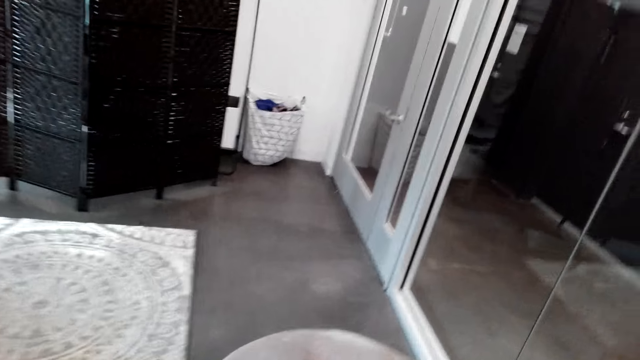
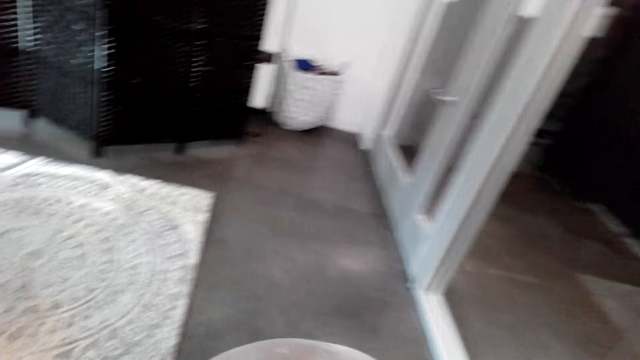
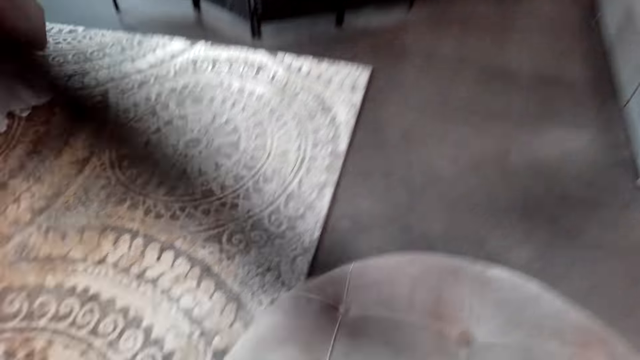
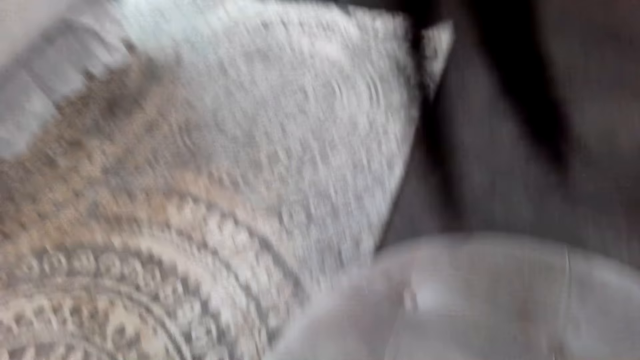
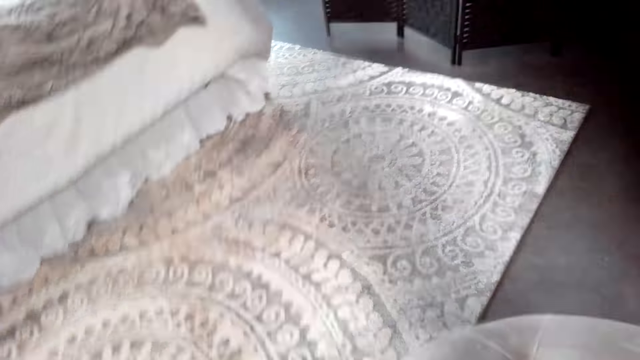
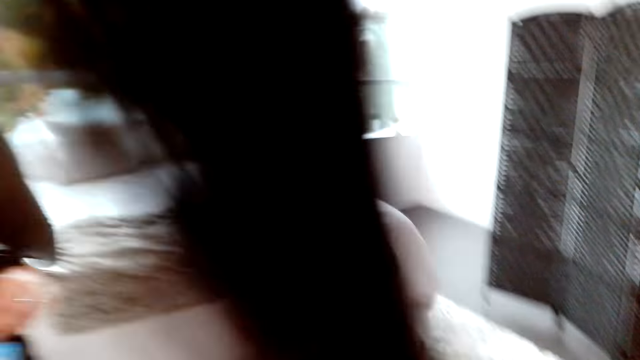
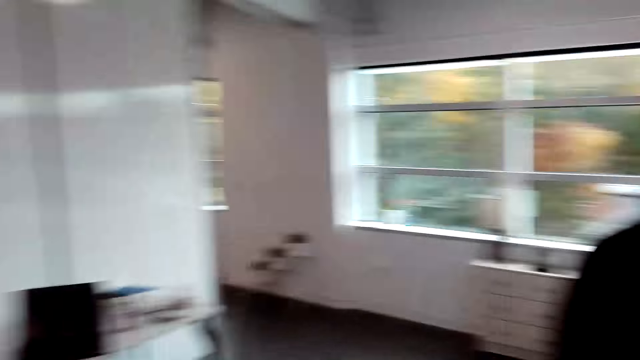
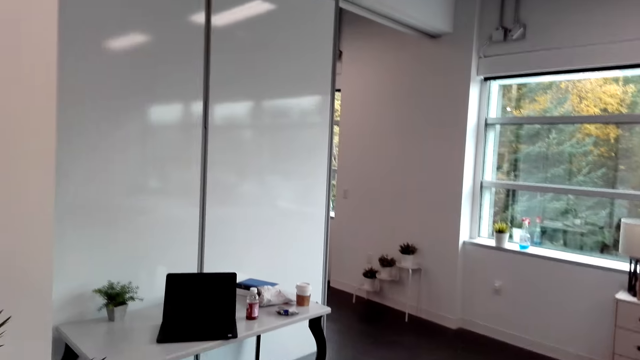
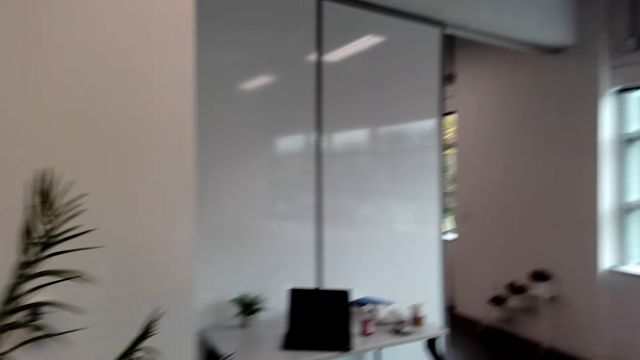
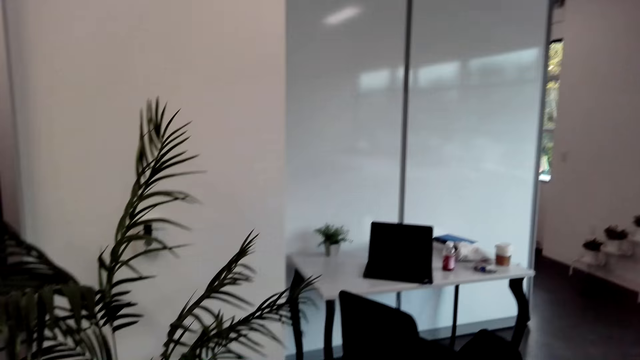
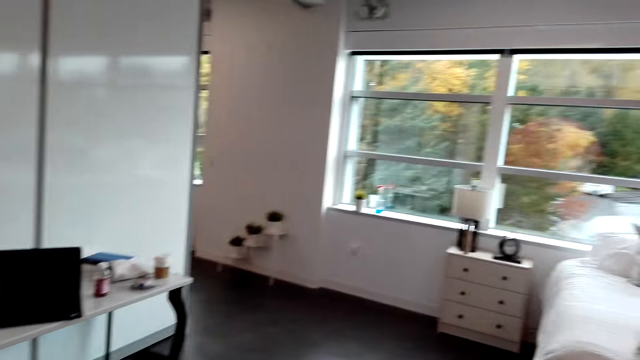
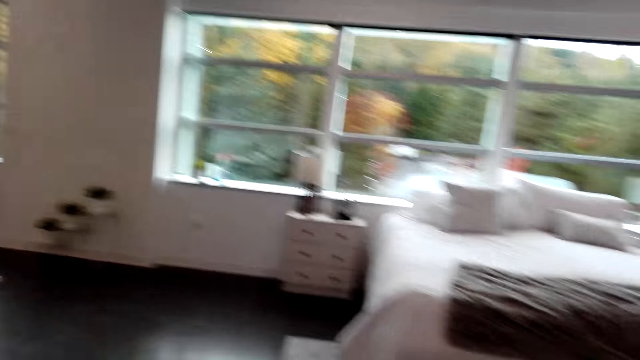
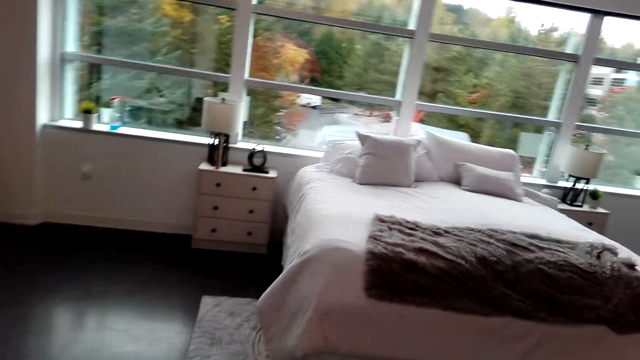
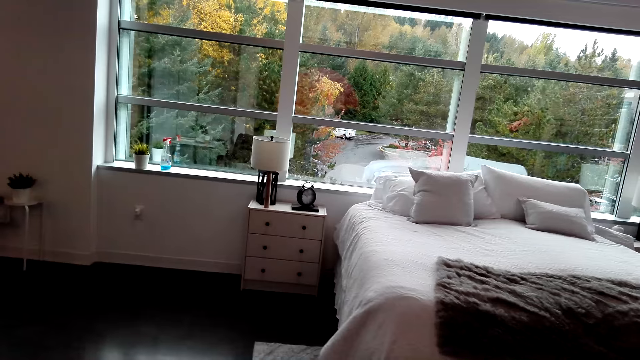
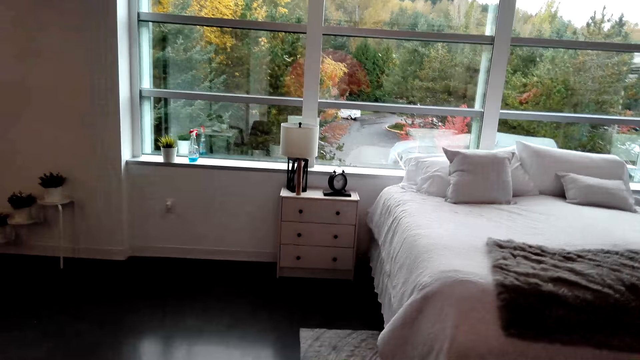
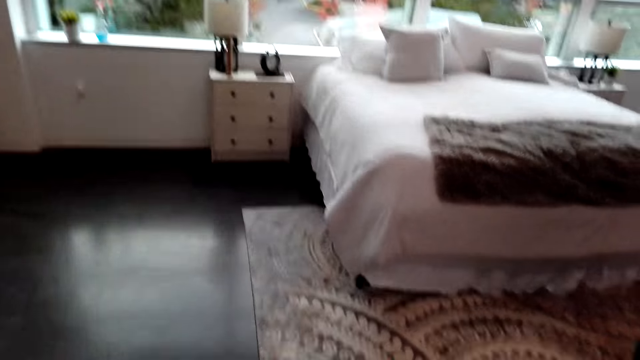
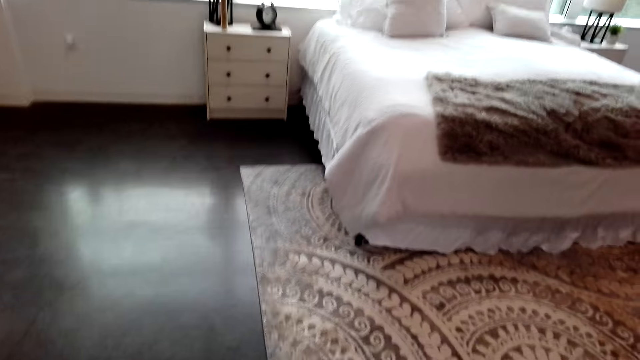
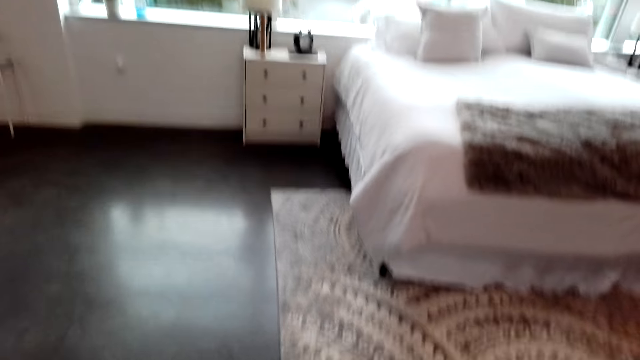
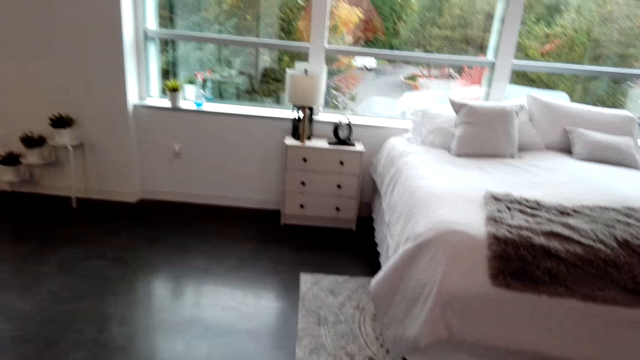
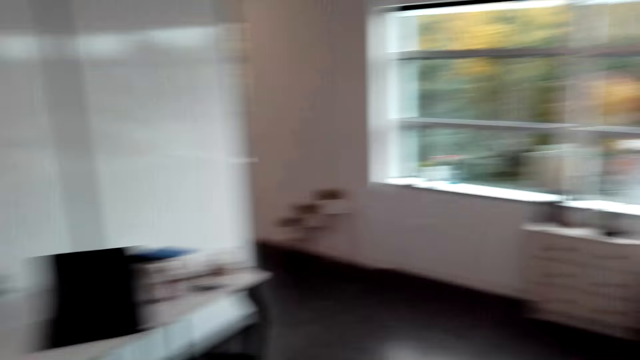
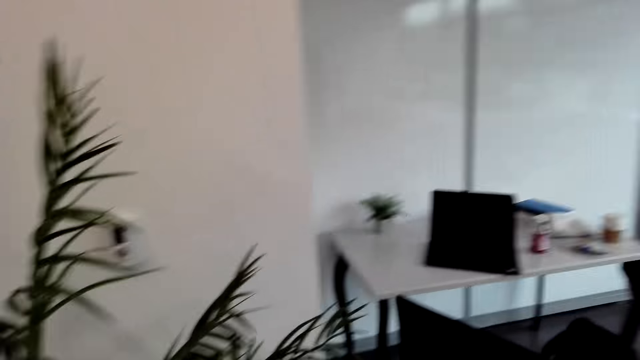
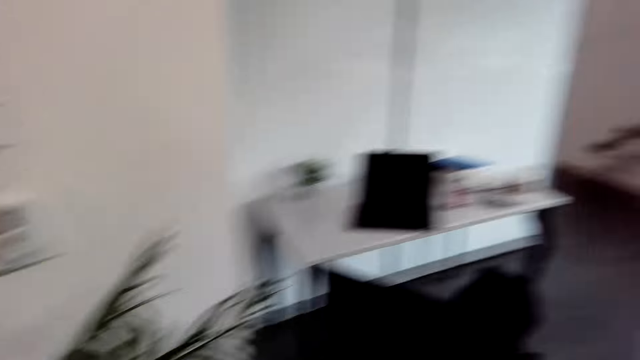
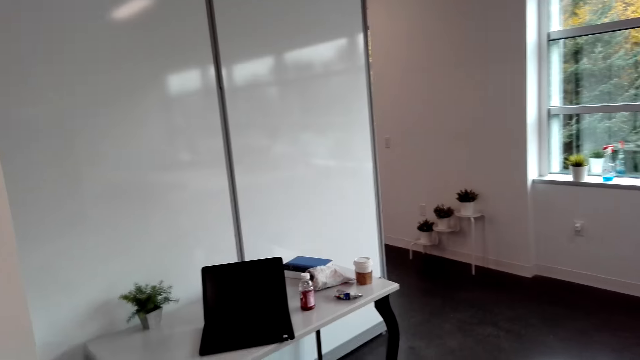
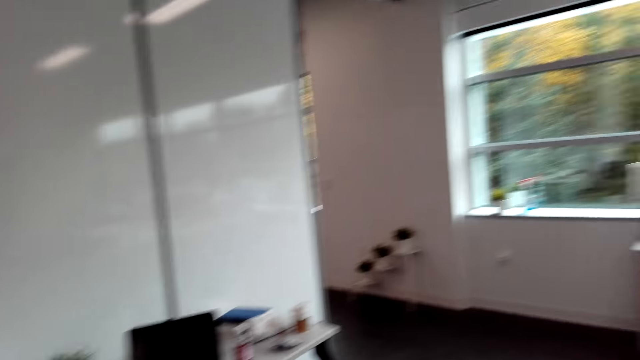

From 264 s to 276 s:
A person stares at the chair.

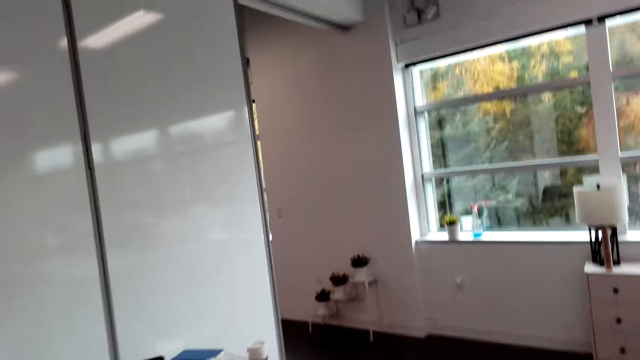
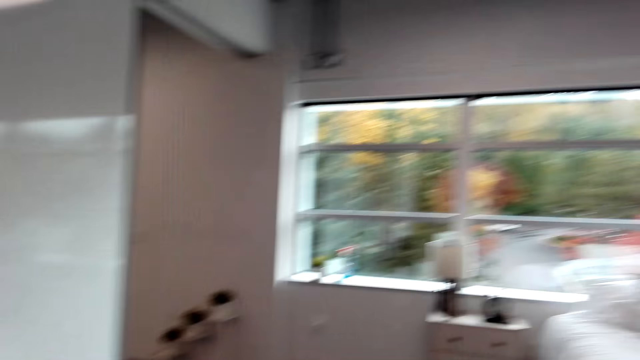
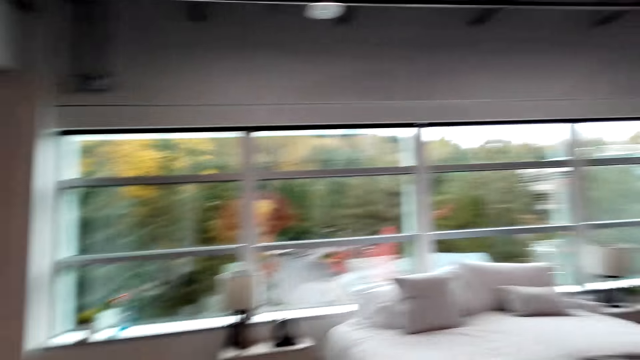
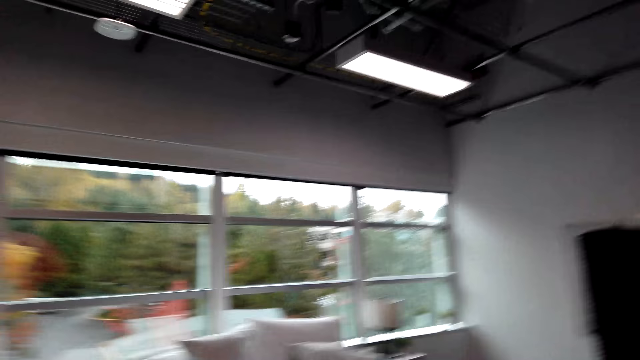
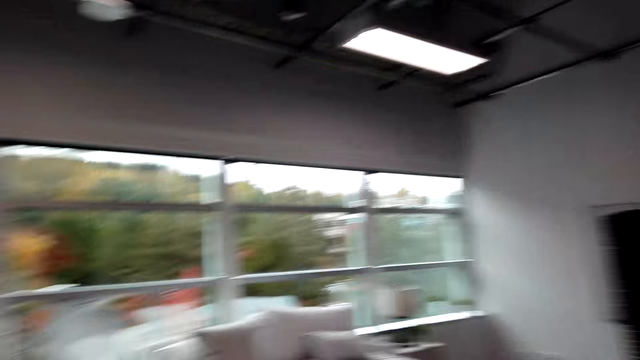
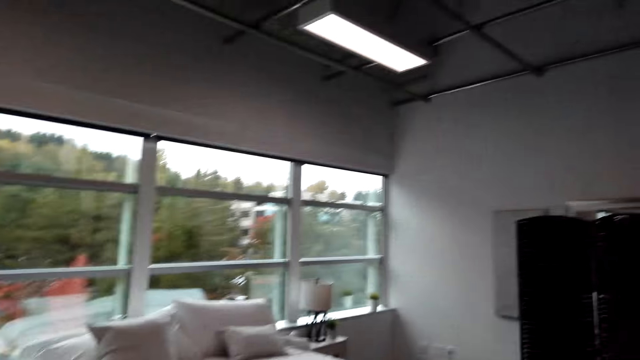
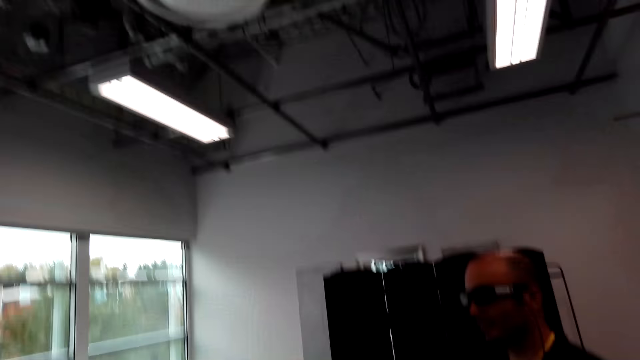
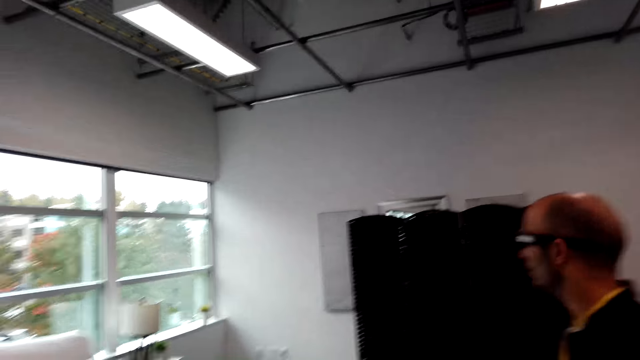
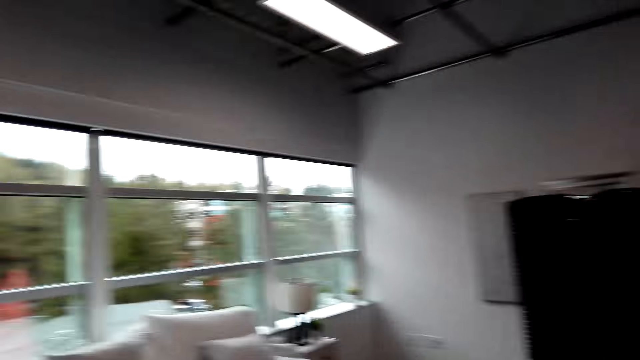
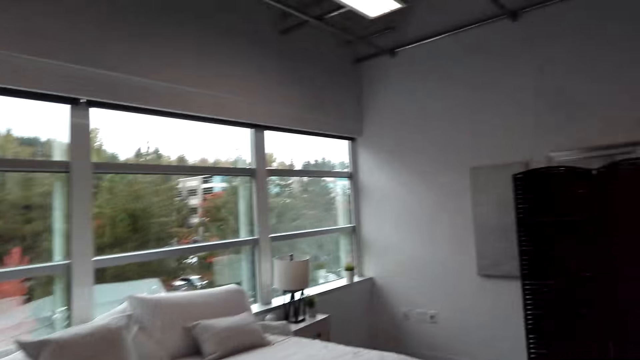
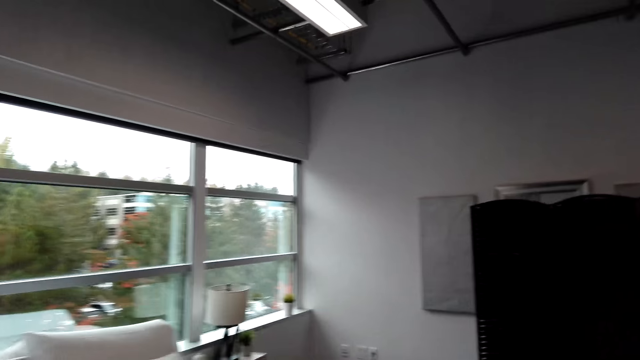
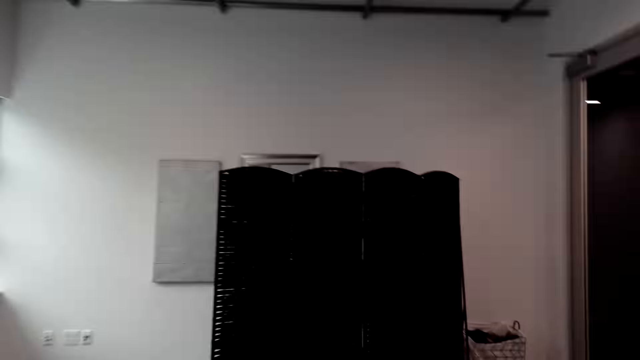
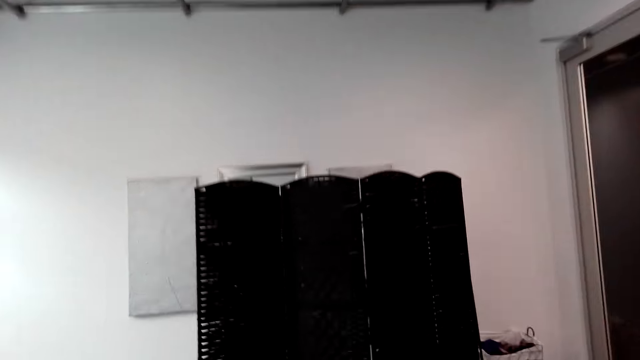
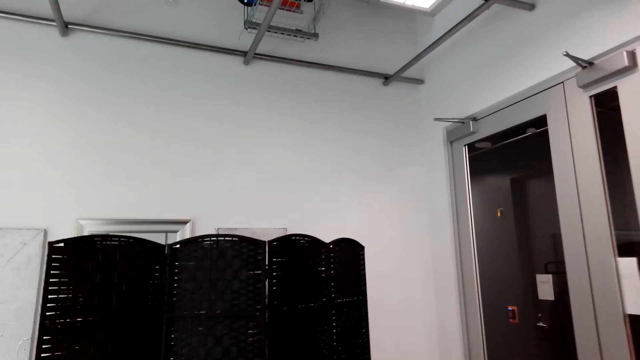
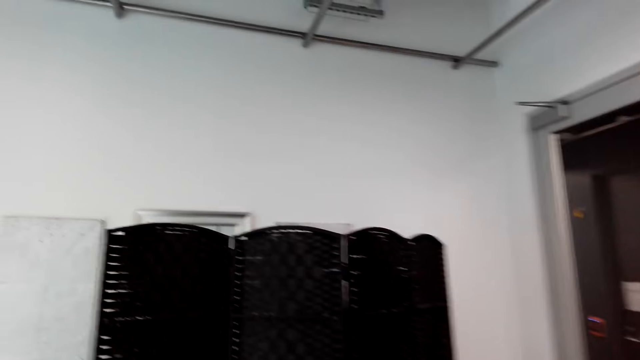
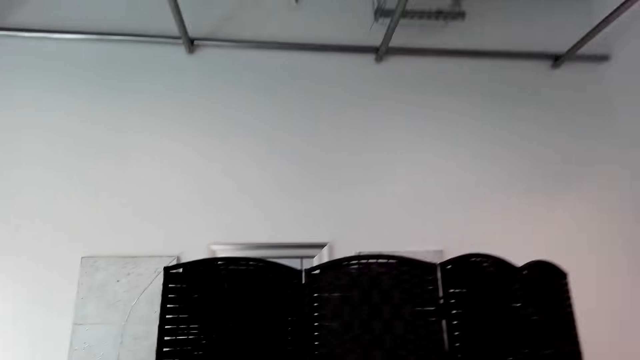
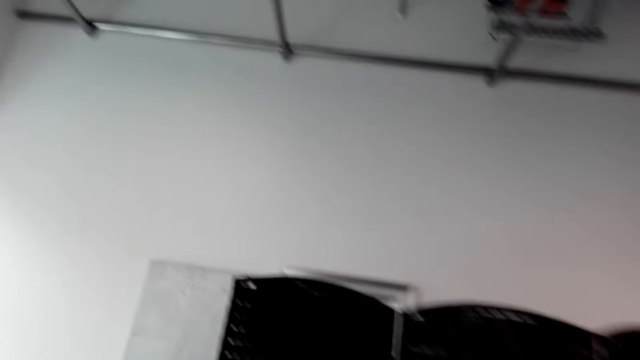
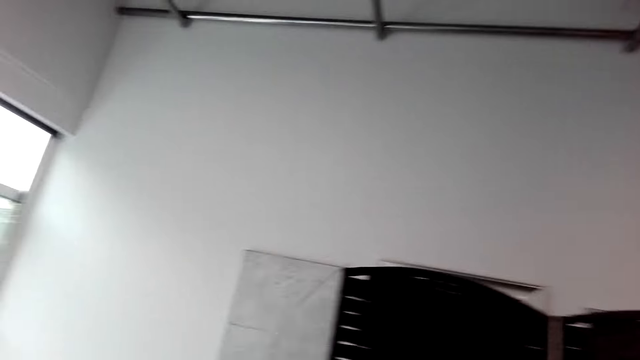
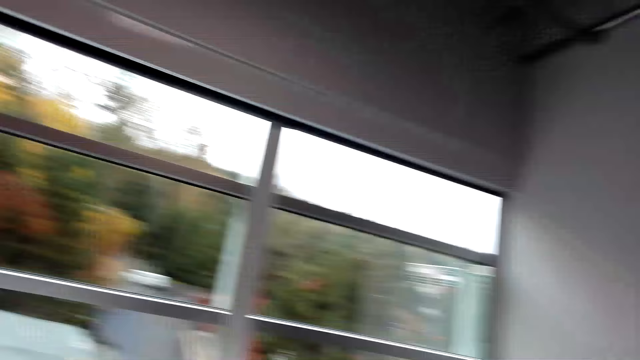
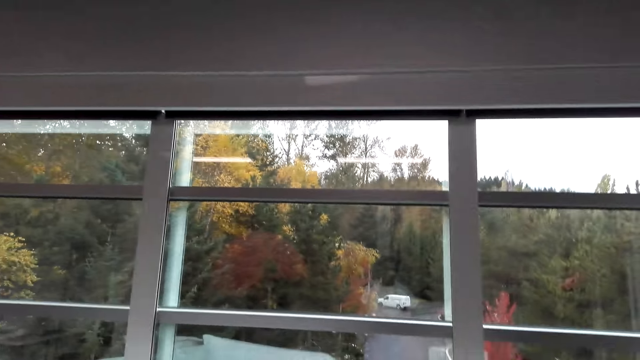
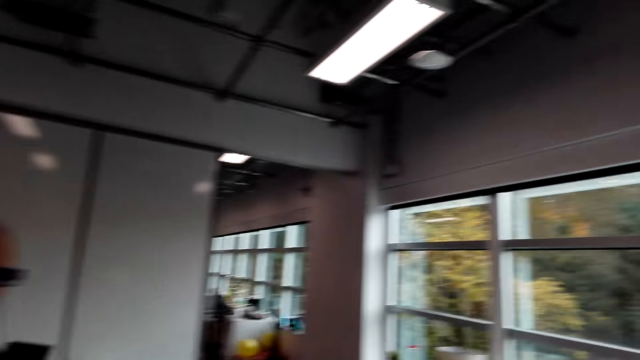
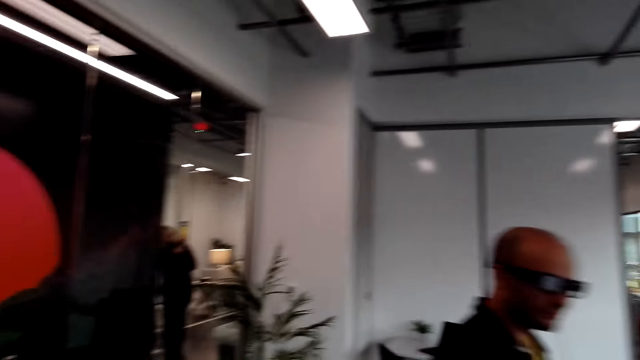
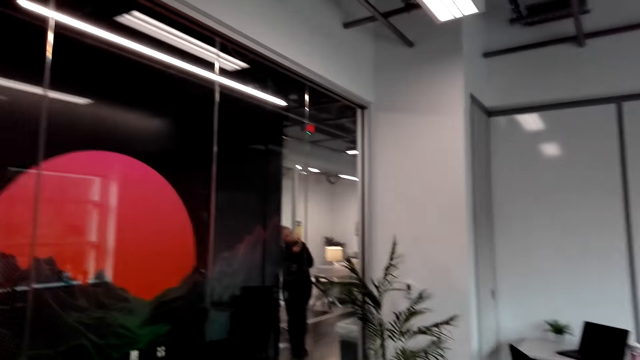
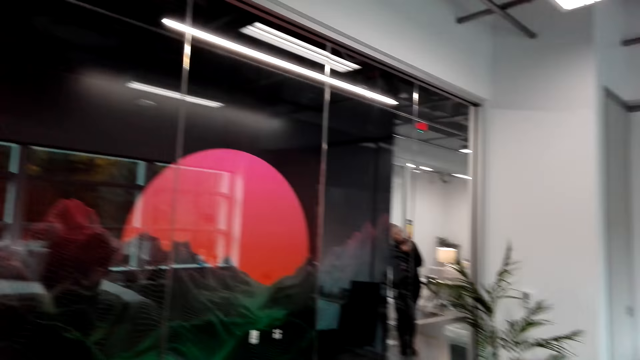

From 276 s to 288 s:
A person stares at the black curtain. Another person walks towards the window.
